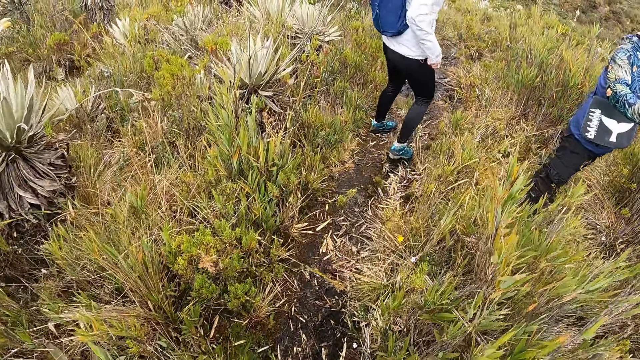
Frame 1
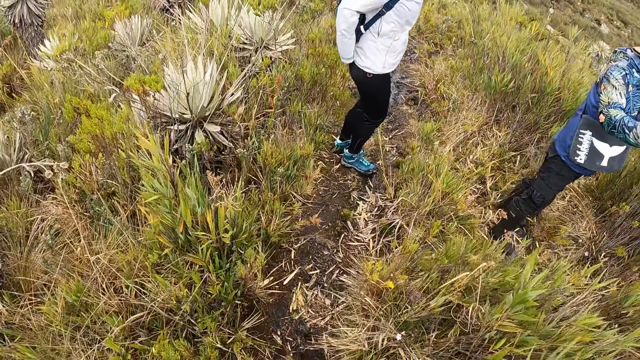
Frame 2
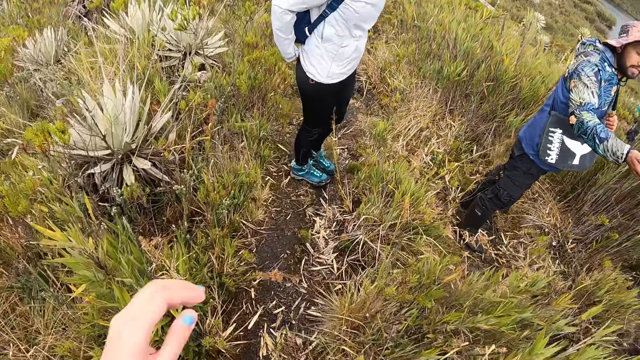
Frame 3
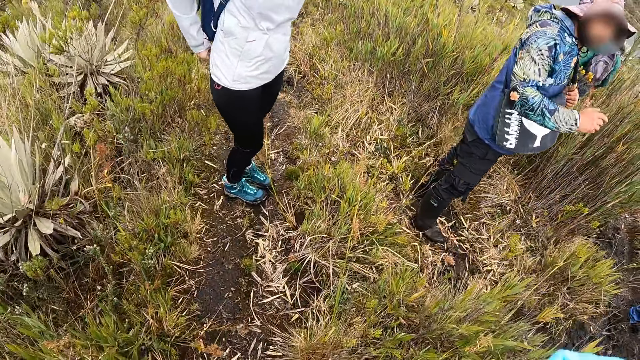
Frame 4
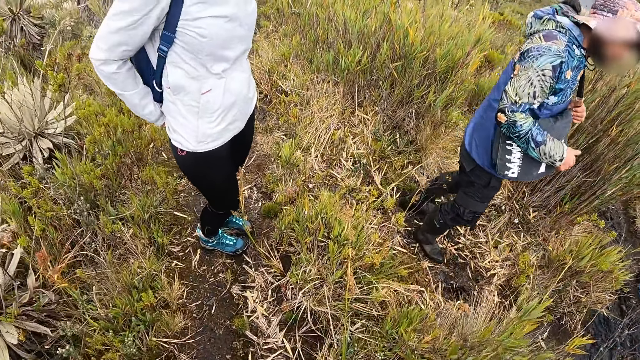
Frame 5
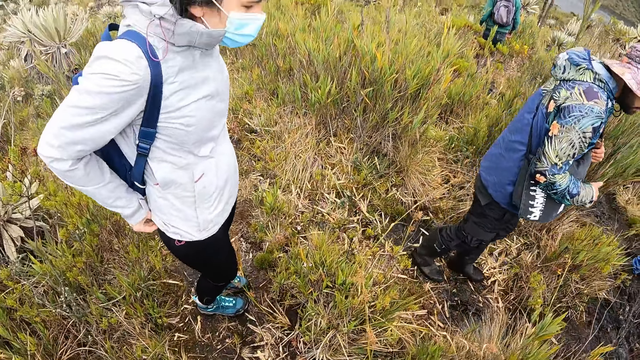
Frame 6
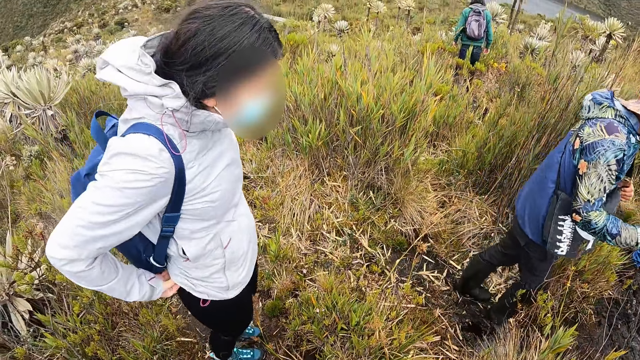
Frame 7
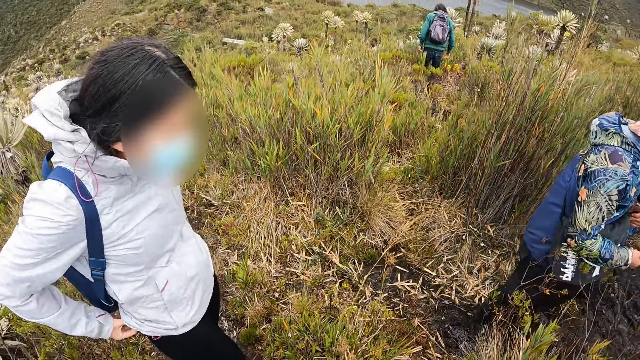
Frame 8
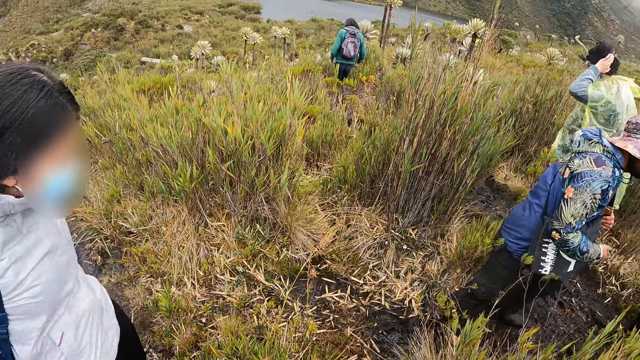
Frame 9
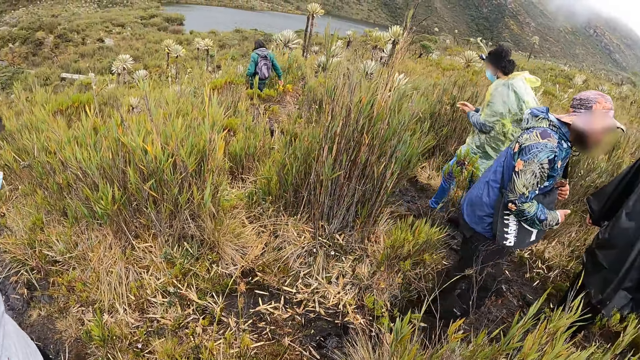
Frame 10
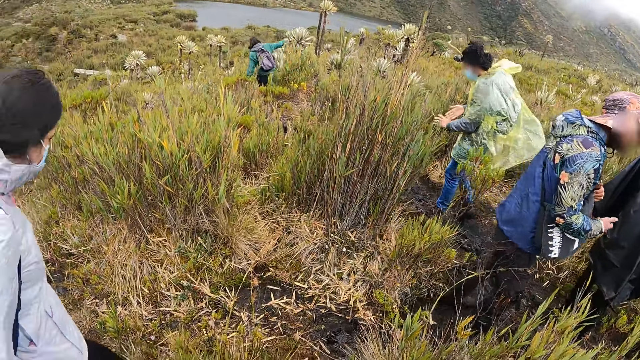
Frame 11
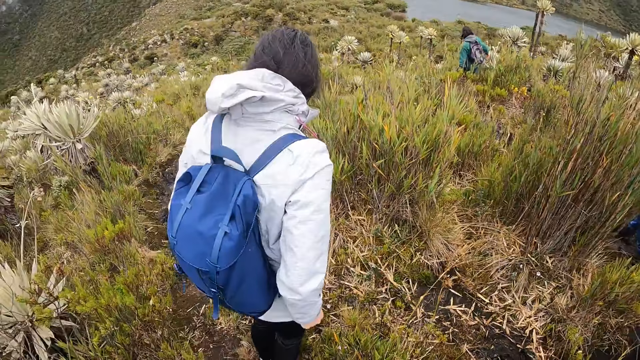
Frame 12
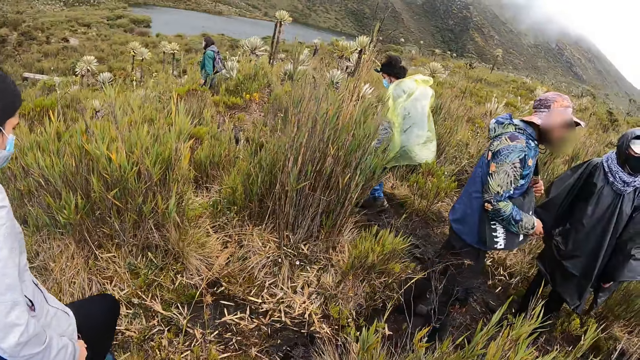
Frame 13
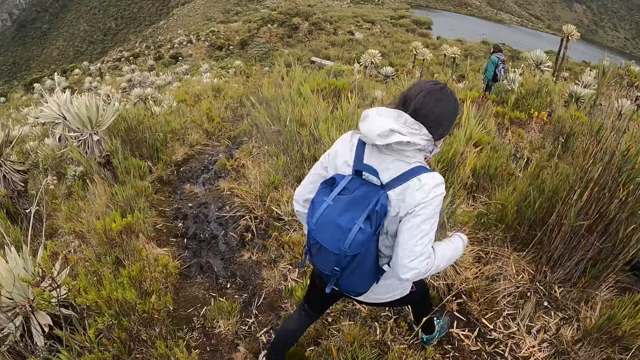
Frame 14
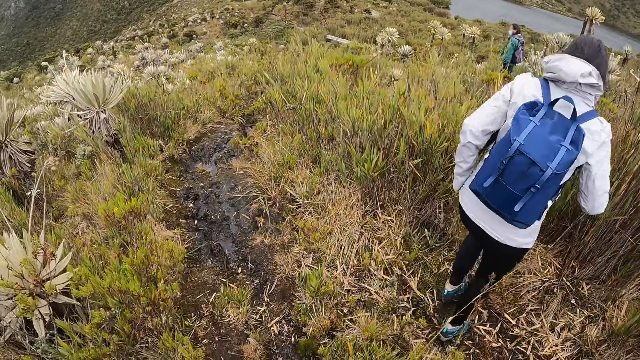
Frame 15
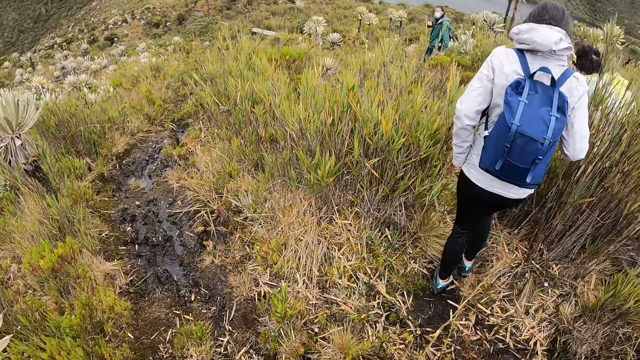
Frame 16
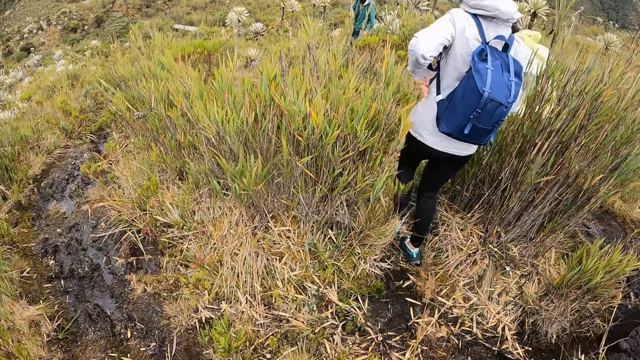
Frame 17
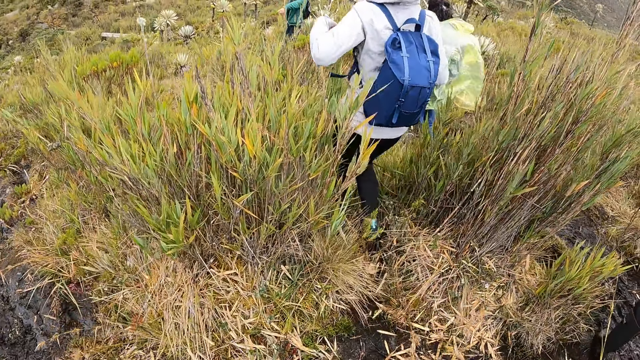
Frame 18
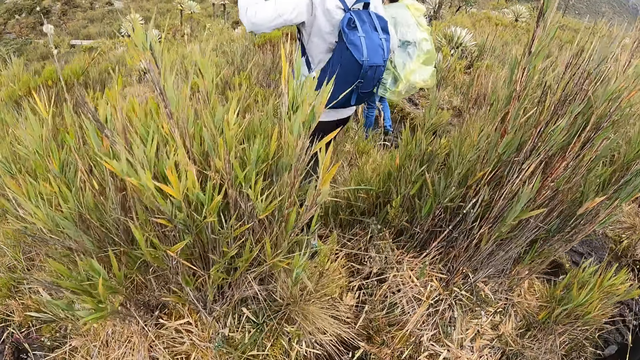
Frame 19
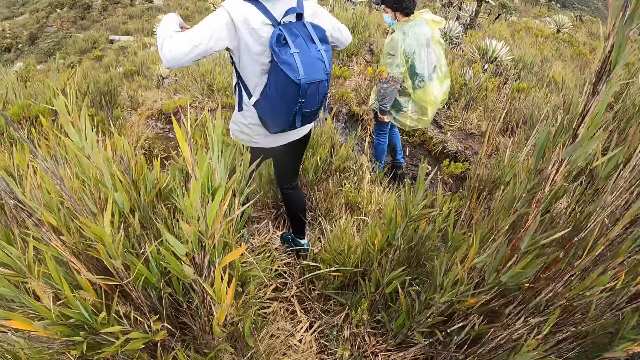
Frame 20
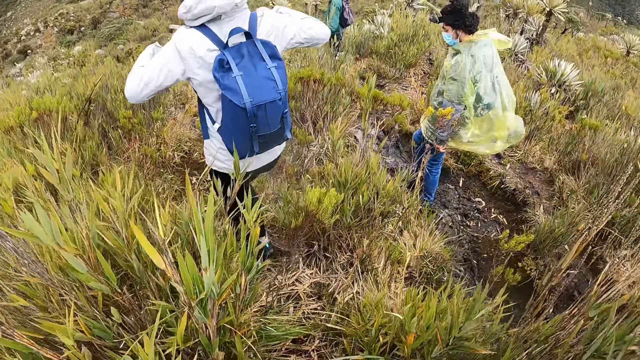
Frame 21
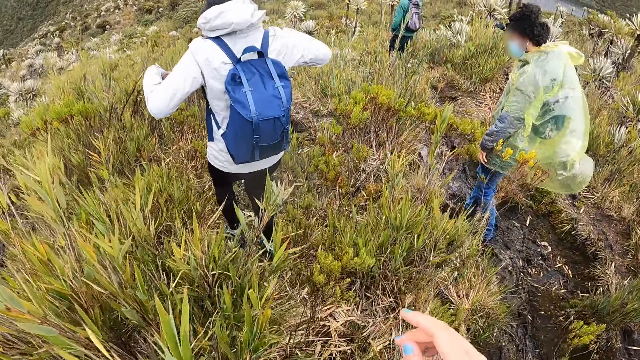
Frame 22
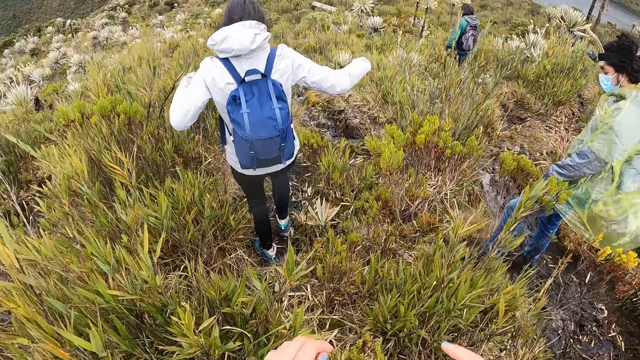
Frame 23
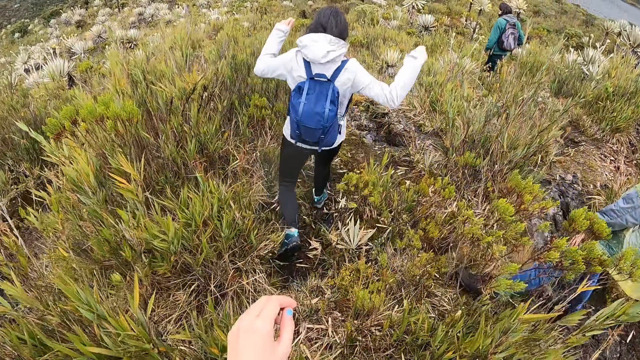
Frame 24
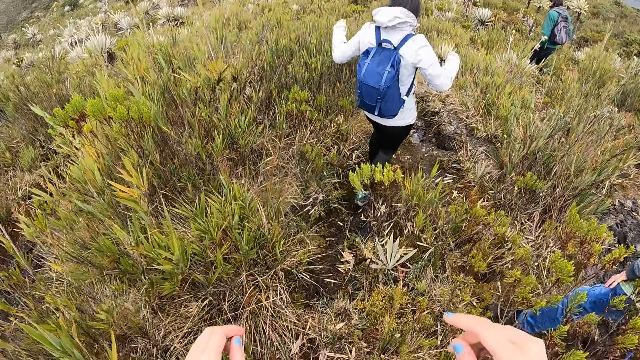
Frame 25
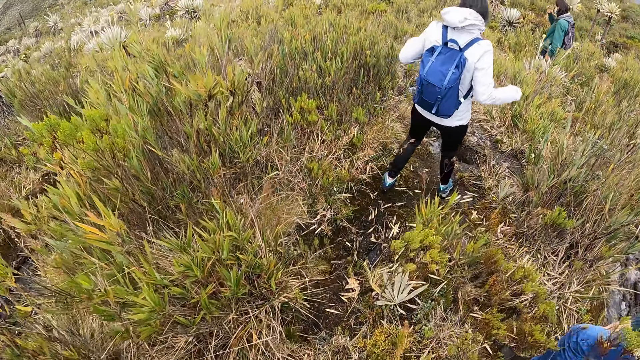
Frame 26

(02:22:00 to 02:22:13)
The man instructs the group of people. The camera wearer looks around the field. They walk on the field.

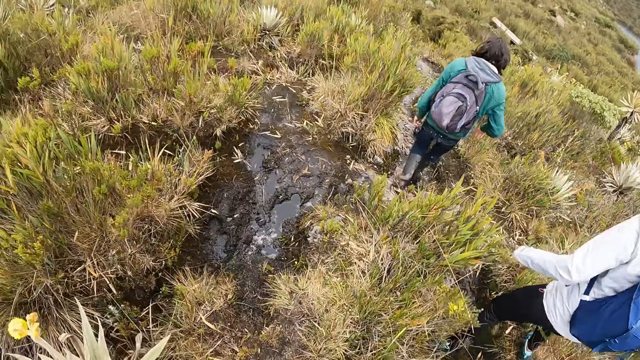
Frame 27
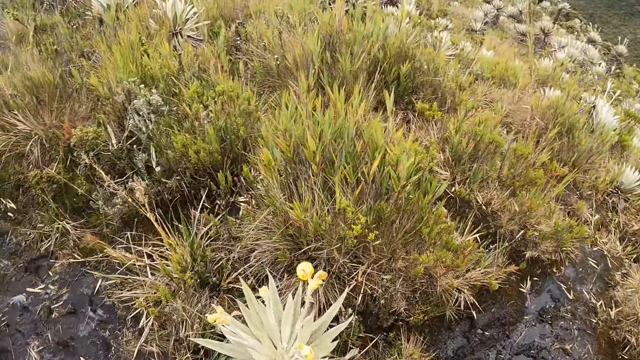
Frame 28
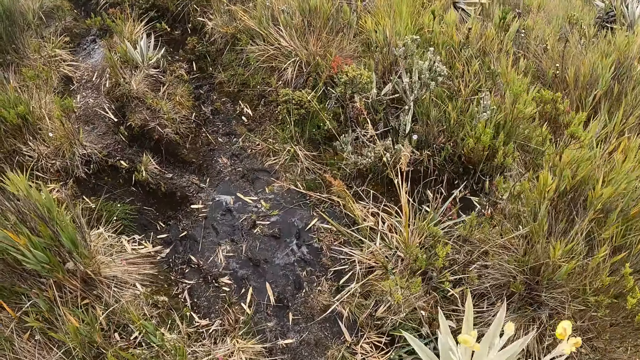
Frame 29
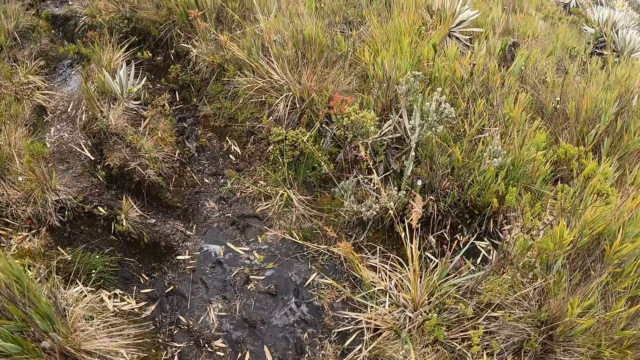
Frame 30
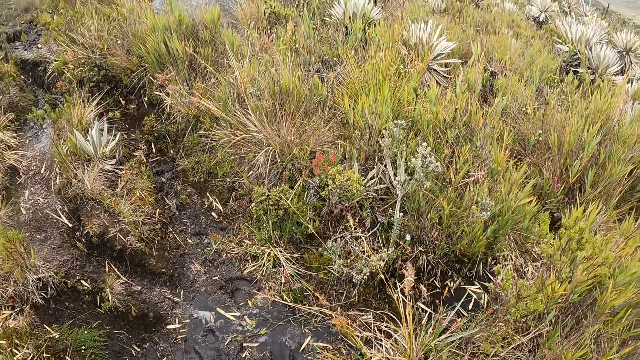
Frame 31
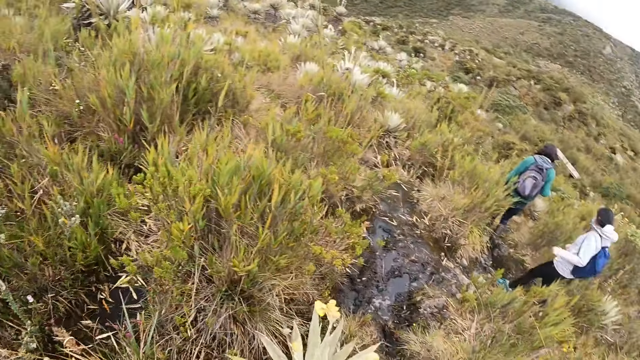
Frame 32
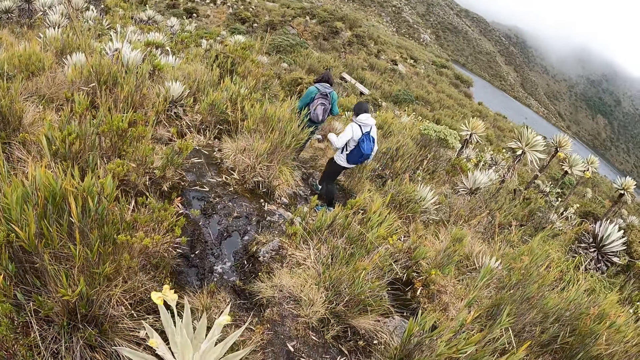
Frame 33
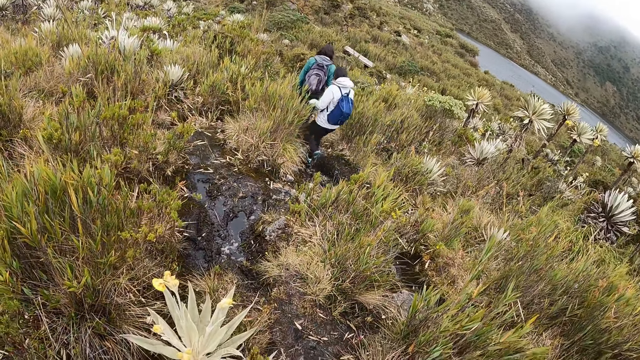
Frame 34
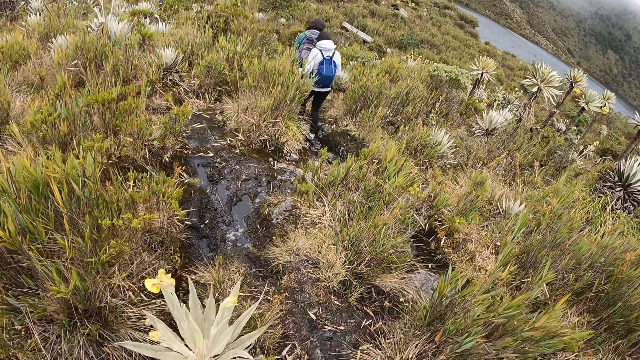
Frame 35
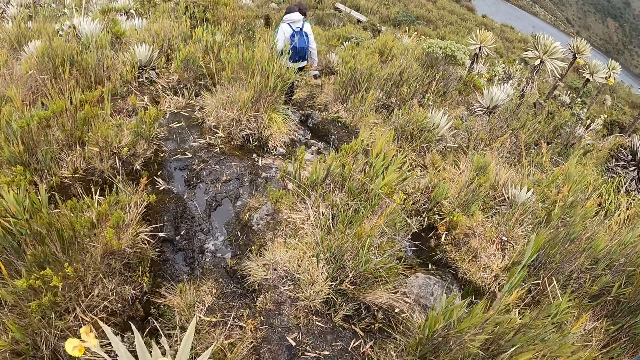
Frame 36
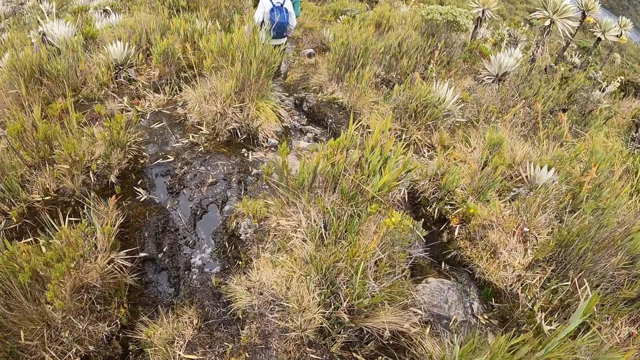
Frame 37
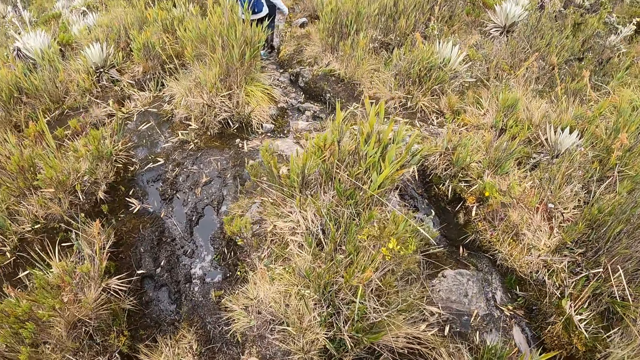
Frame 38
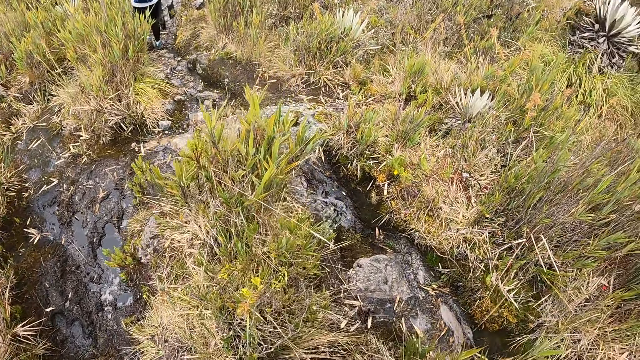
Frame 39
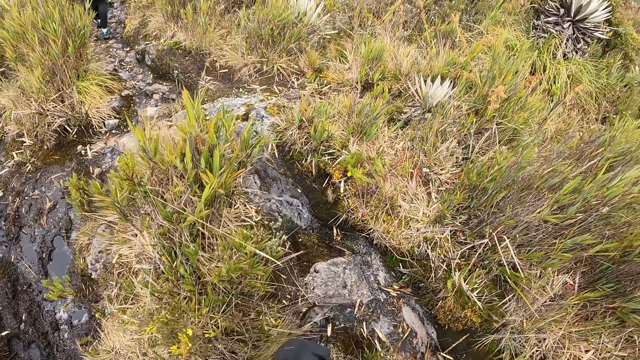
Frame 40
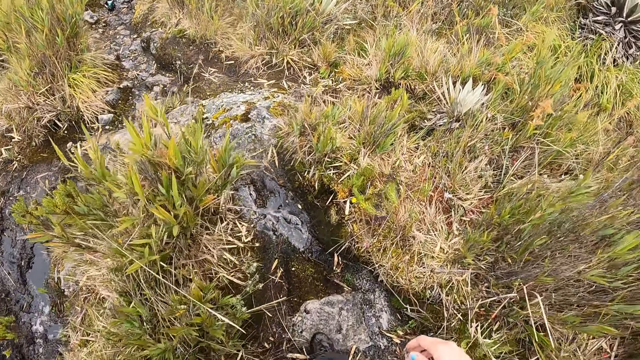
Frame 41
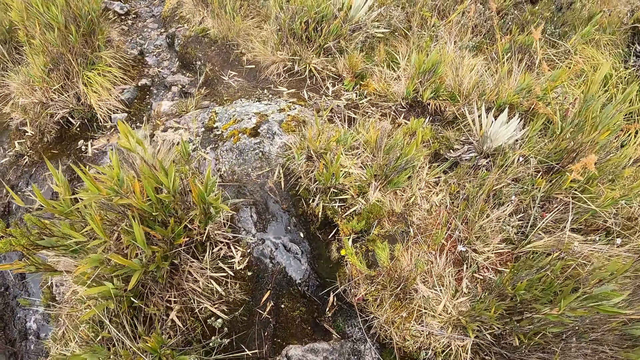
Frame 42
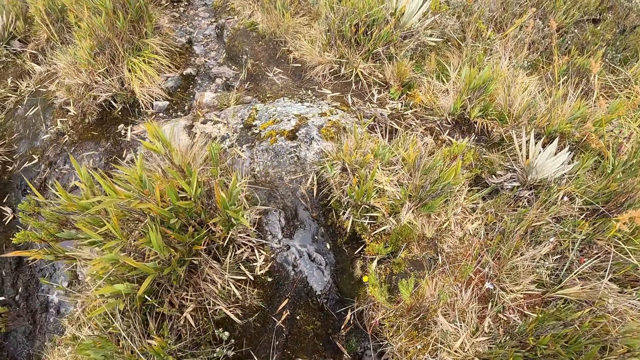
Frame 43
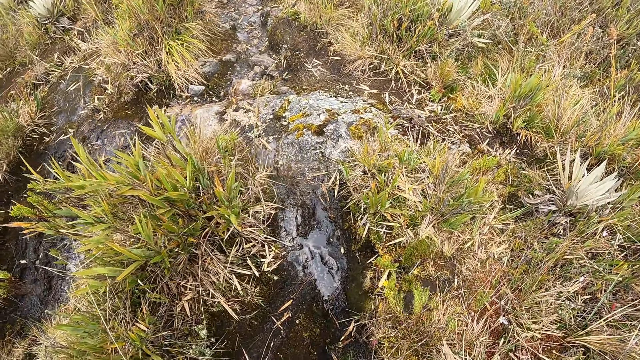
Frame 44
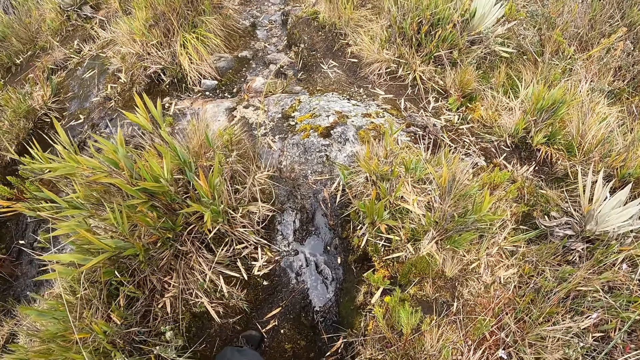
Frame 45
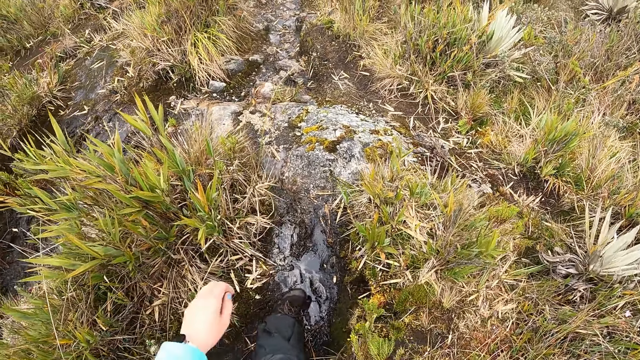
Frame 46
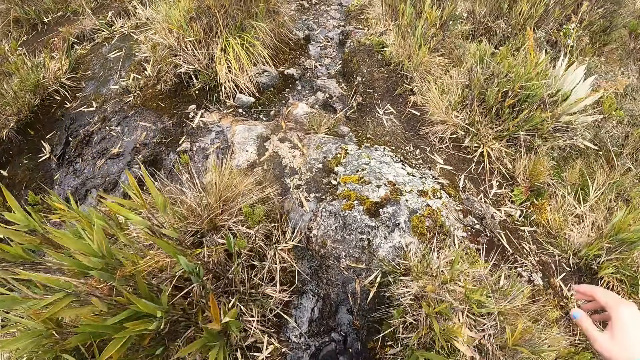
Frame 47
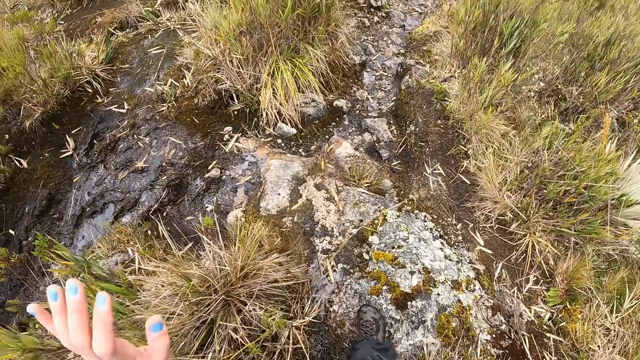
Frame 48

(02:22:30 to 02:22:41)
The camera wearer looks around the field. They walk on the field.
